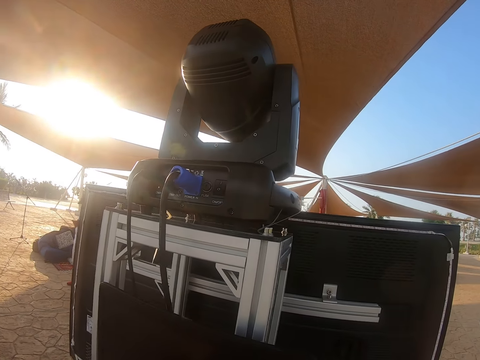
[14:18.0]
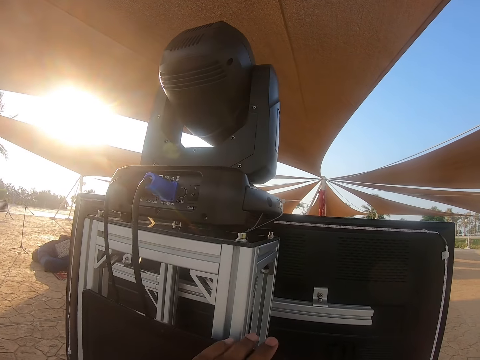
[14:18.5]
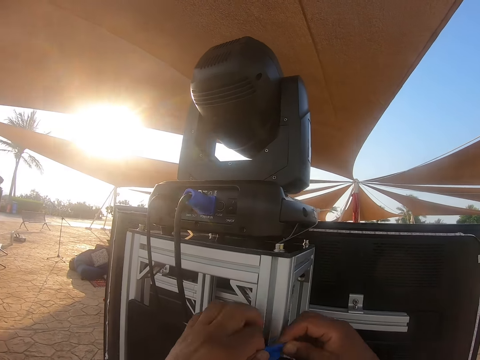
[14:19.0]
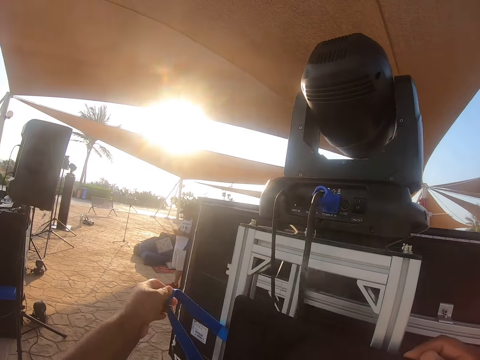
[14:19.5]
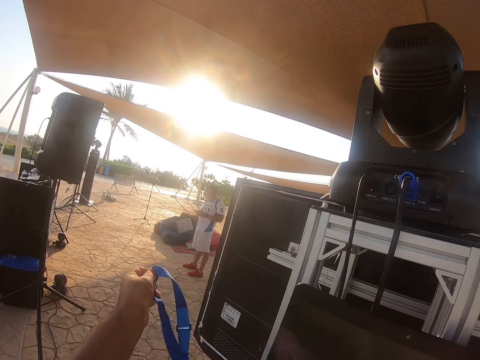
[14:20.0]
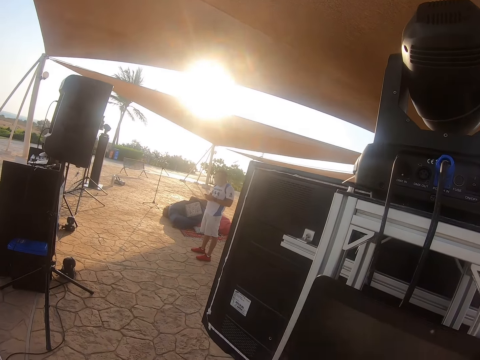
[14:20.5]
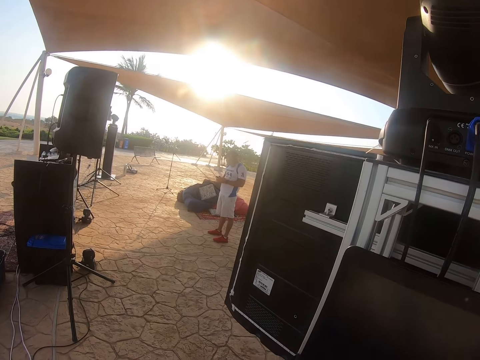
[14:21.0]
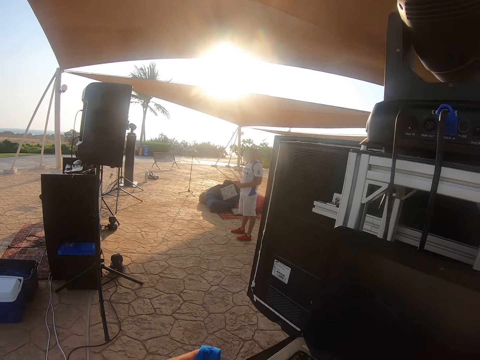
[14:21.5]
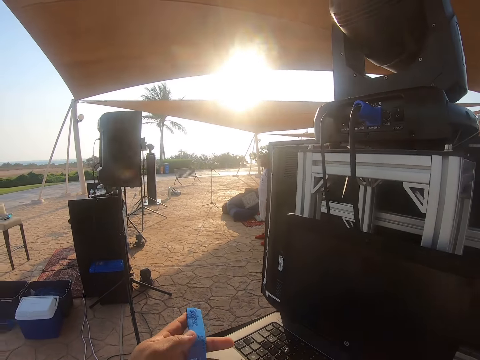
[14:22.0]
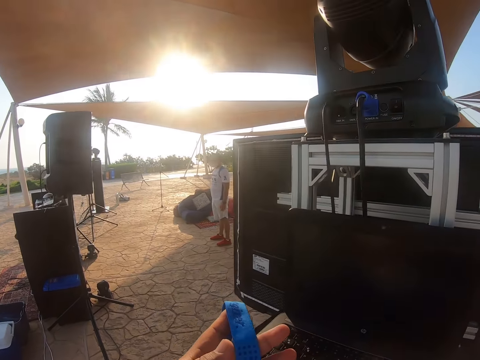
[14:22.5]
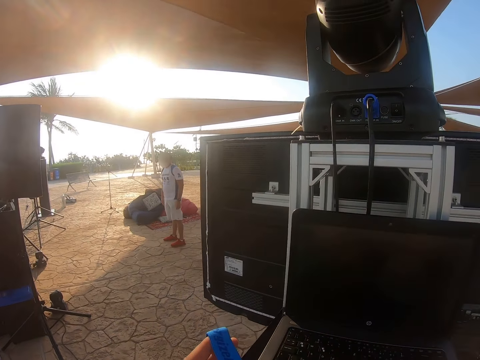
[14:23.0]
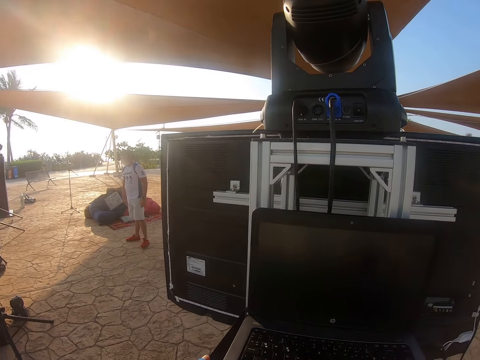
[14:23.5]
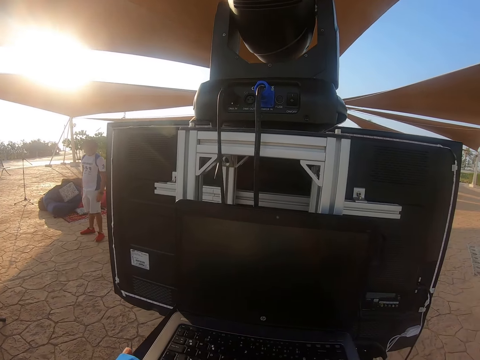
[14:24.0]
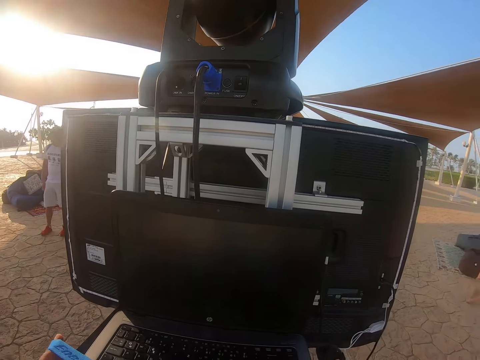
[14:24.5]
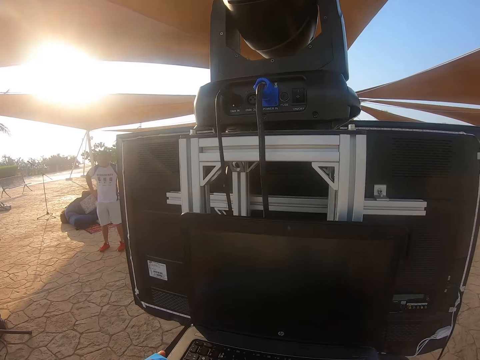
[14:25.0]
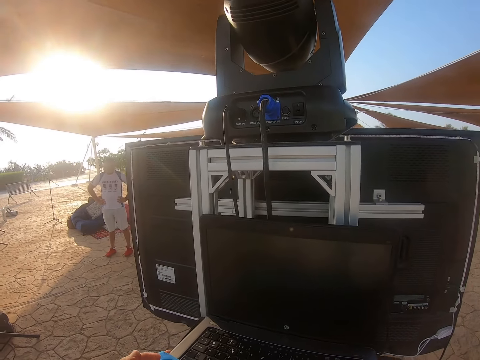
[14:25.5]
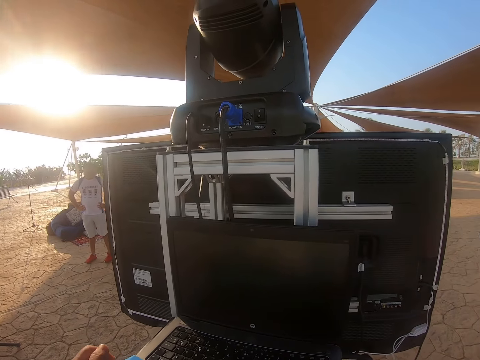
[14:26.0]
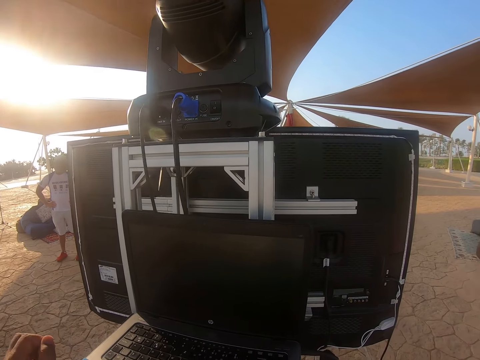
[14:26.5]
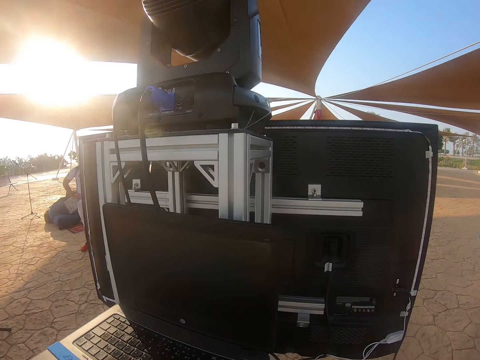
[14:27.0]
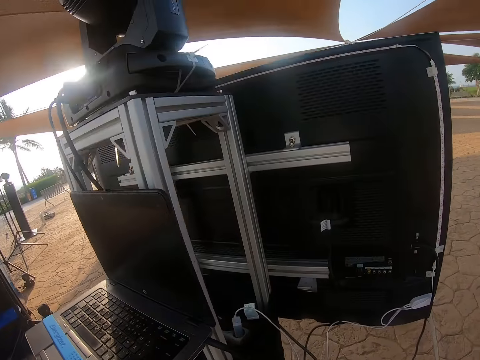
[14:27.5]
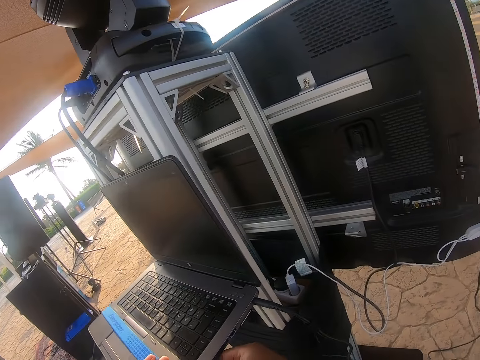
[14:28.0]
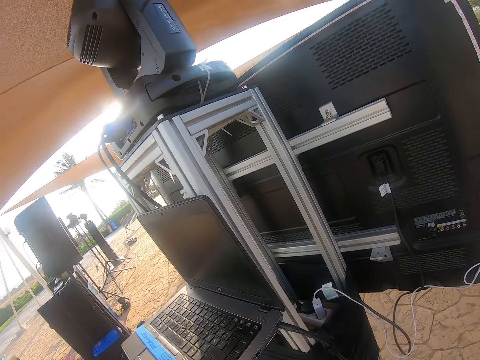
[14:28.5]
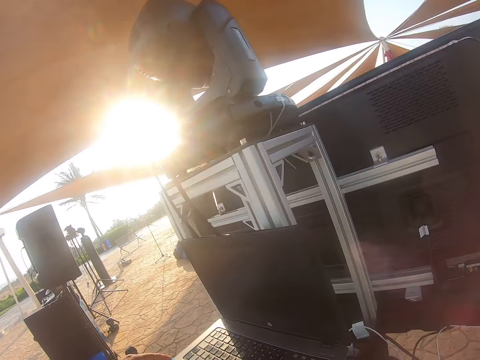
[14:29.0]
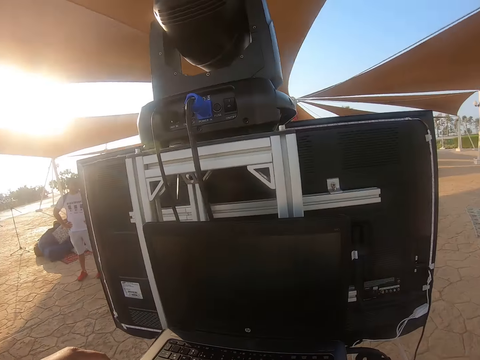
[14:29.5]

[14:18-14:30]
The camera wearer looks at the laptop. They remove the rope from the laptop. They hold the rope. They look at the laptop.

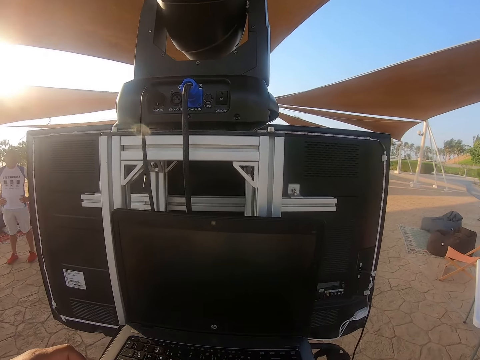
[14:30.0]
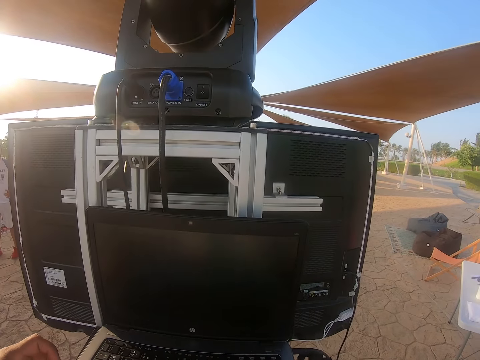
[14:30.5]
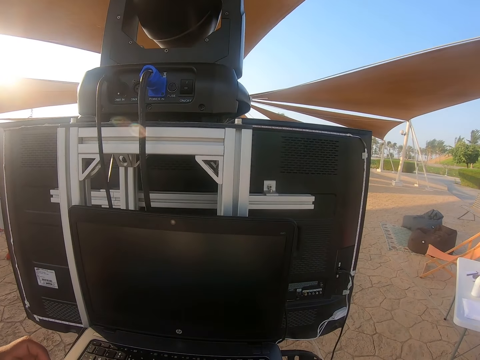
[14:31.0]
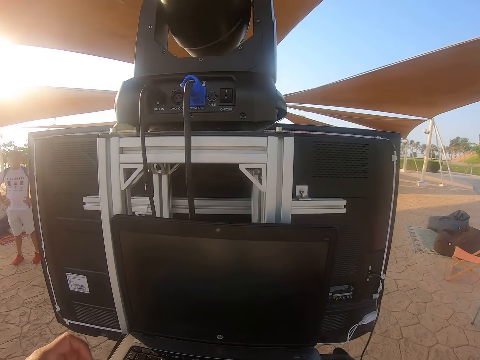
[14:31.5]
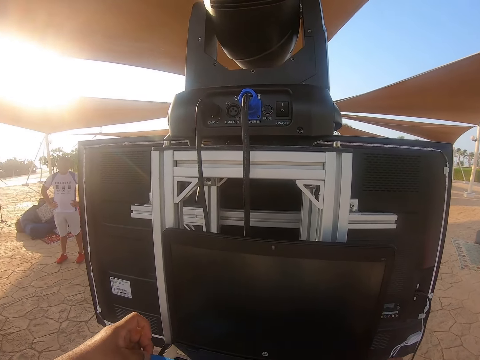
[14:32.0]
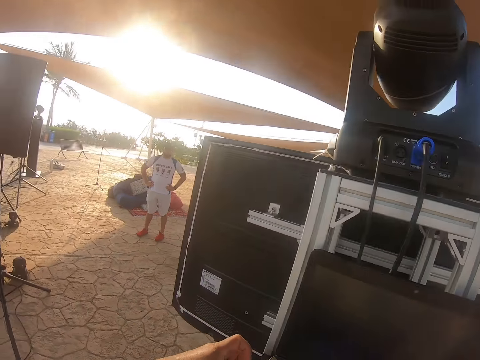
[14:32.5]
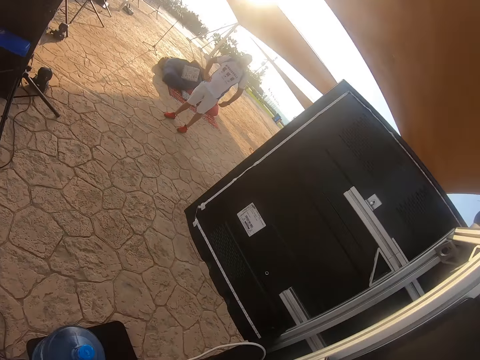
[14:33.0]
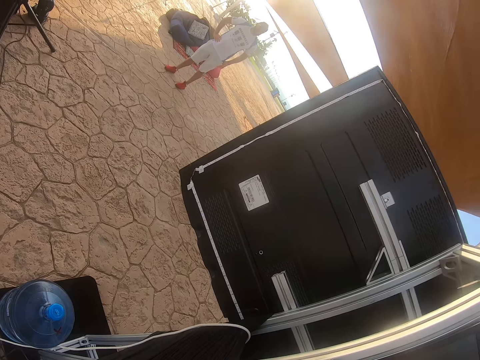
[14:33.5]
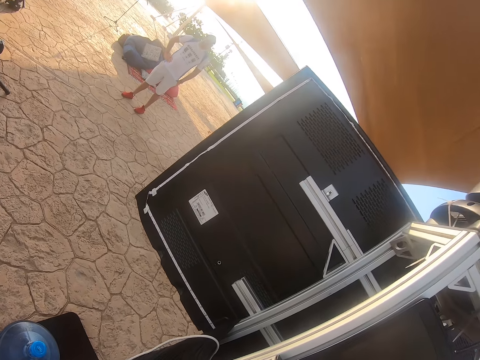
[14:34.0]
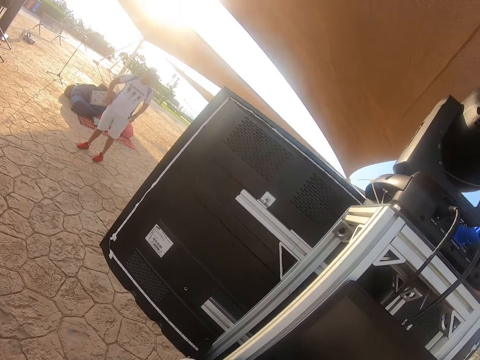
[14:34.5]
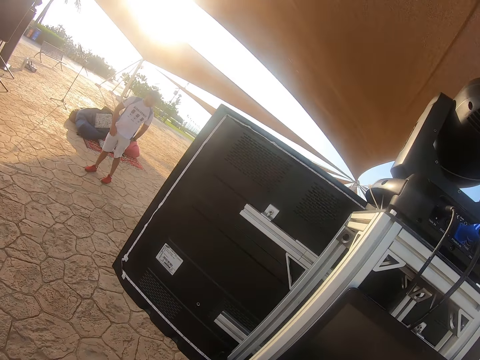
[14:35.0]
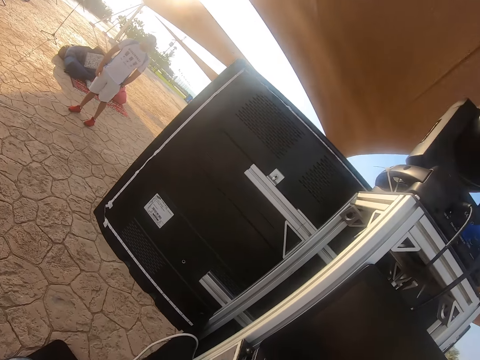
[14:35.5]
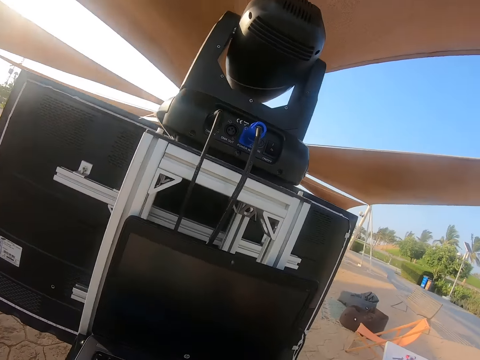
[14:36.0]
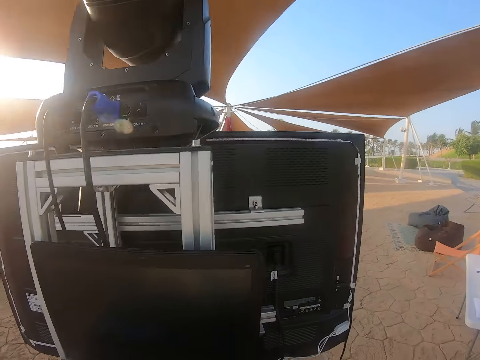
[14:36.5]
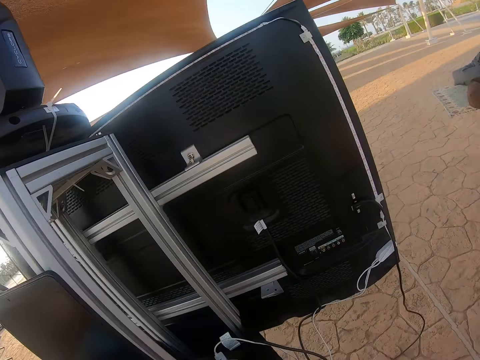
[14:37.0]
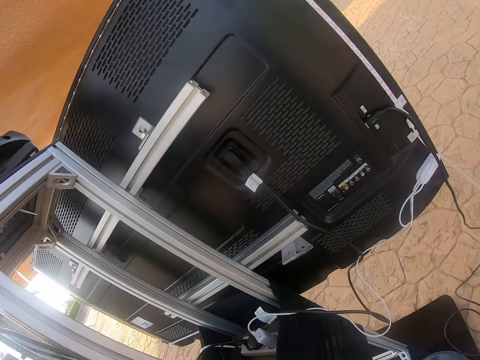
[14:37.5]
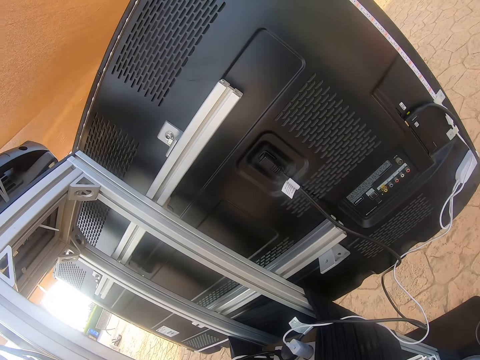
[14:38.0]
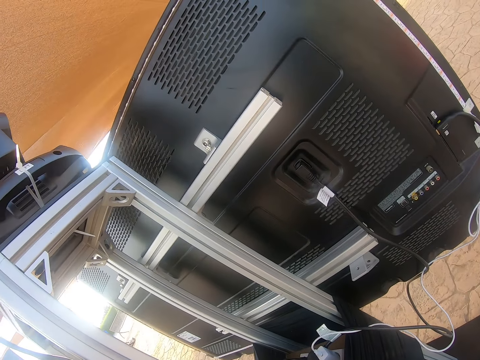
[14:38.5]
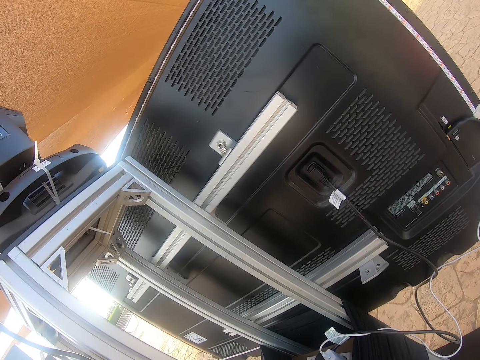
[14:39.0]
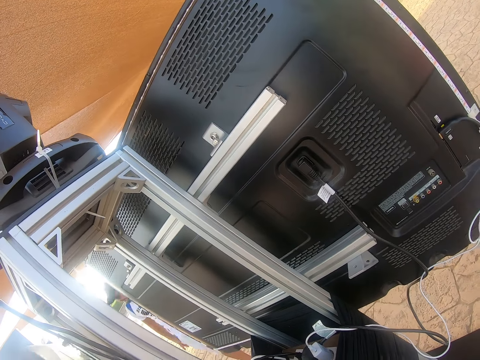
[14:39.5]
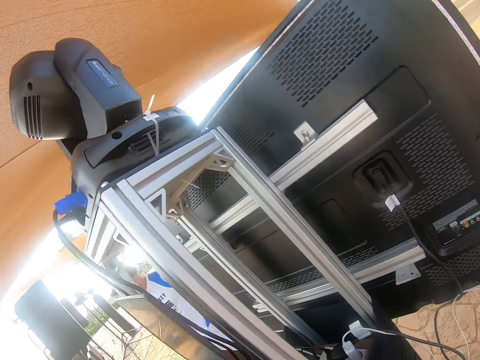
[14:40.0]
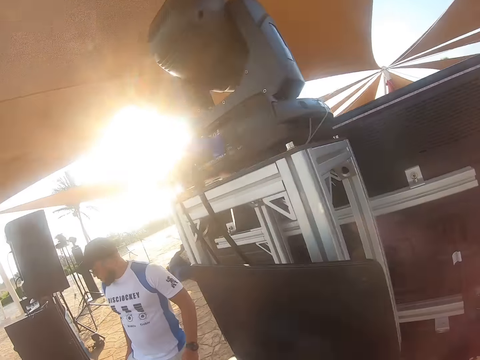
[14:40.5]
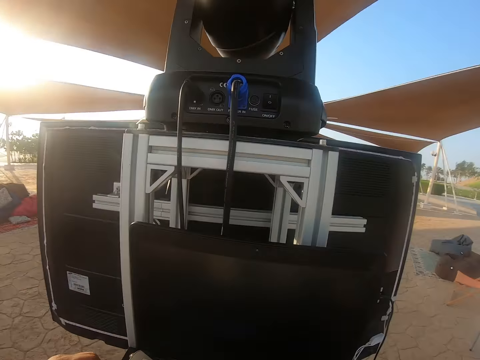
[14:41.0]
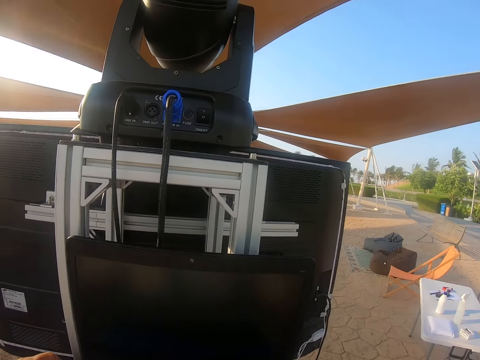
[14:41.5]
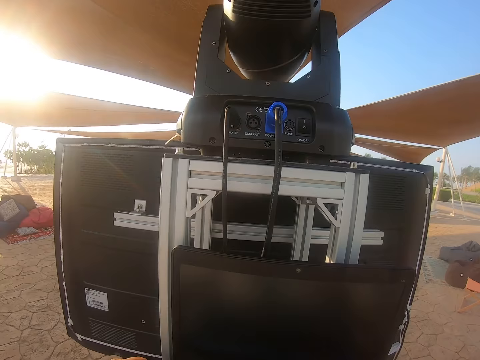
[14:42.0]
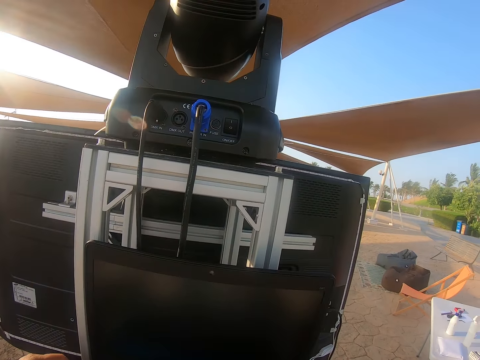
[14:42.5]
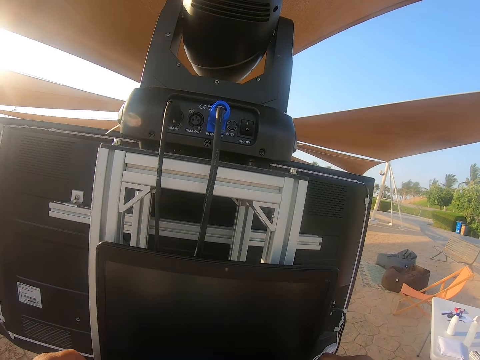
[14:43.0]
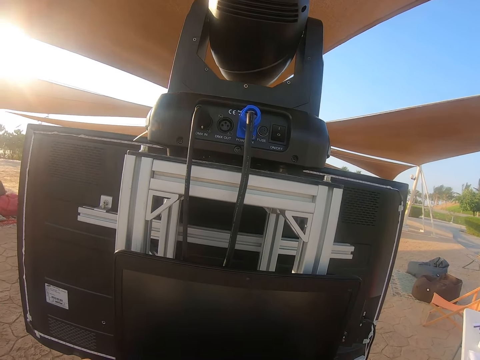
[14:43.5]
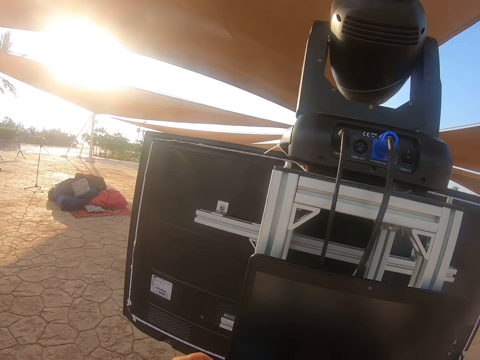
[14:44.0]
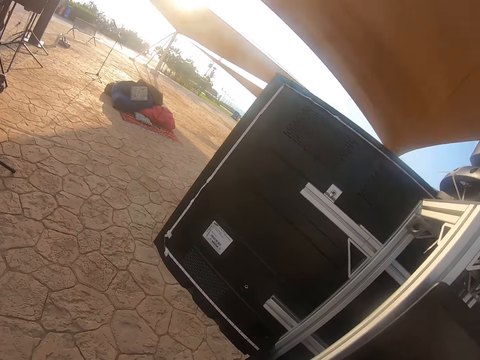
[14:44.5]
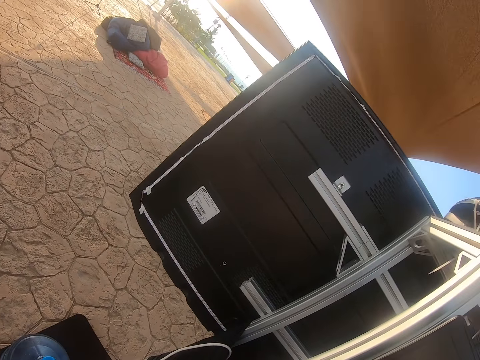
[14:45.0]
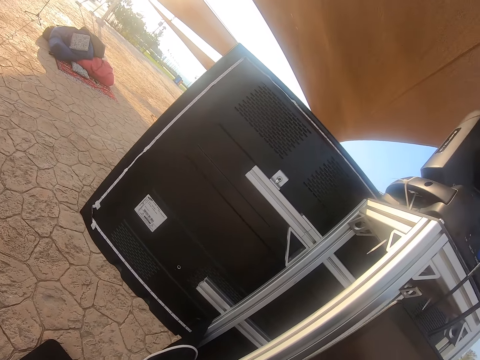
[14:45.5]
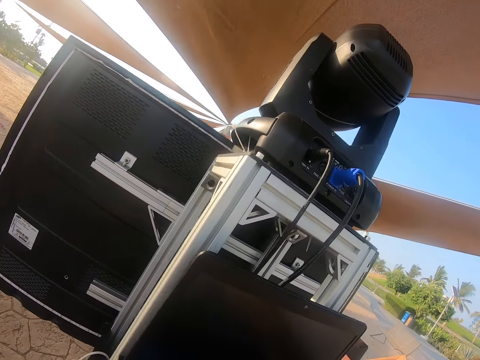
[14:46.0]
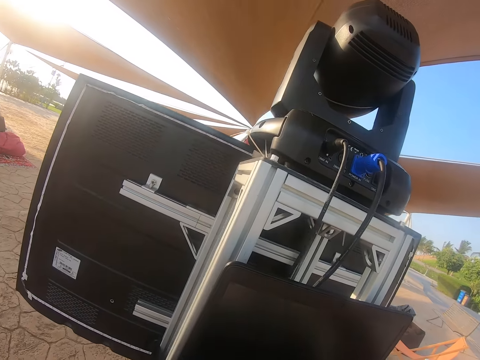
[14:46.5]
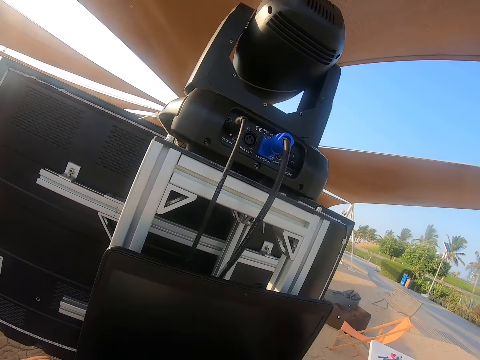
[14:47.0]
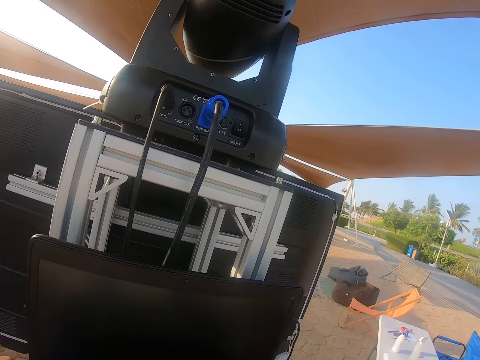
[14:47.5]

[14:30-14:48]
The camera wearer puts the rope on the laptop. They look at the water bottle and look around. They look at the laptop. They look at the TV. A man walks around. The camera wearer looks at the laptop. They look around. They look at the TV.
